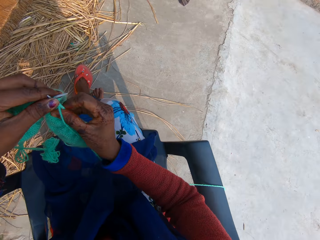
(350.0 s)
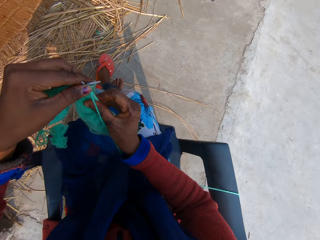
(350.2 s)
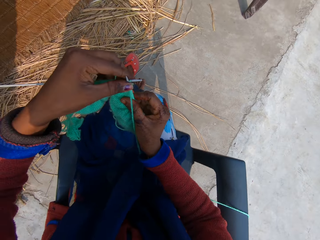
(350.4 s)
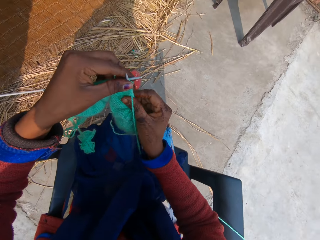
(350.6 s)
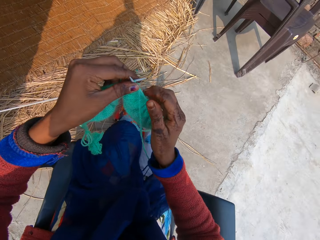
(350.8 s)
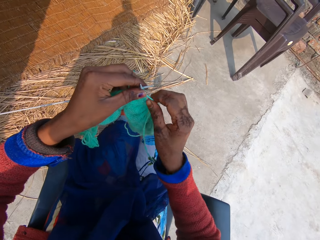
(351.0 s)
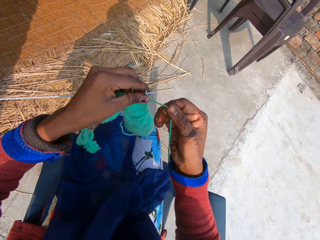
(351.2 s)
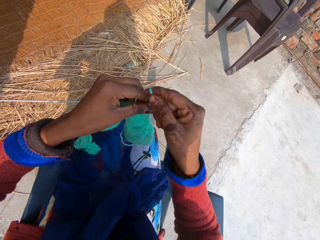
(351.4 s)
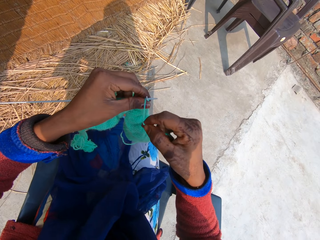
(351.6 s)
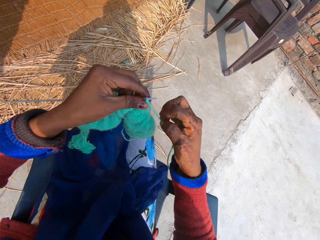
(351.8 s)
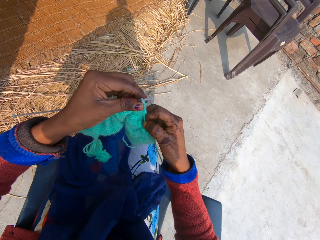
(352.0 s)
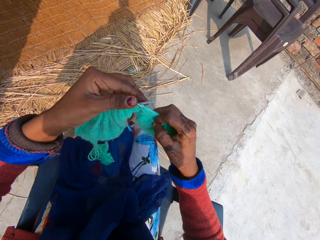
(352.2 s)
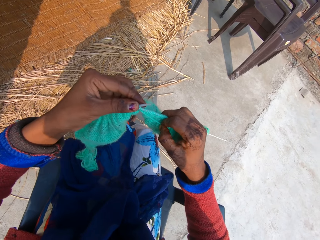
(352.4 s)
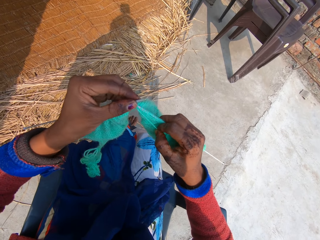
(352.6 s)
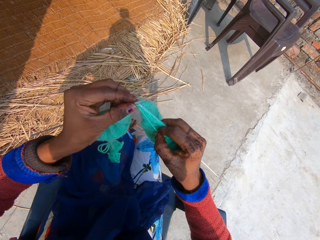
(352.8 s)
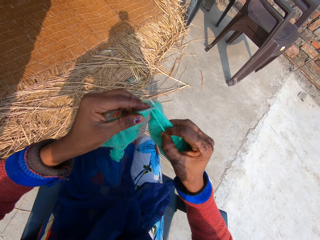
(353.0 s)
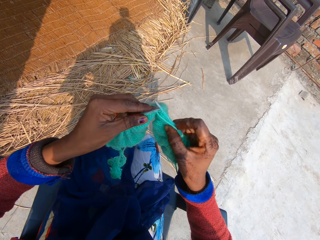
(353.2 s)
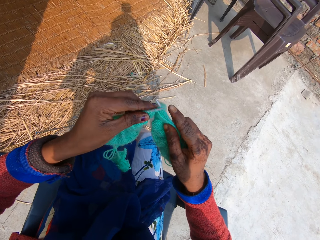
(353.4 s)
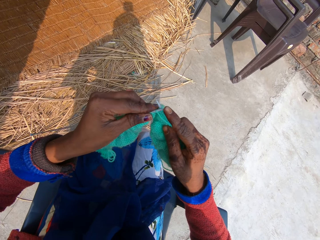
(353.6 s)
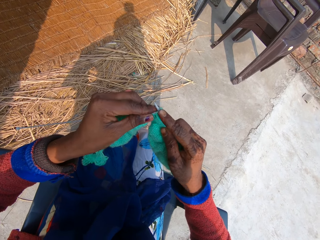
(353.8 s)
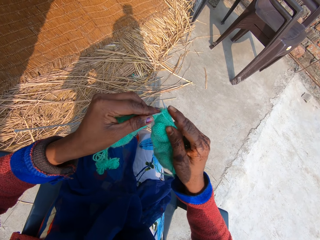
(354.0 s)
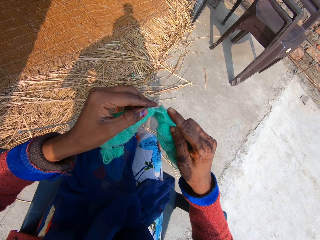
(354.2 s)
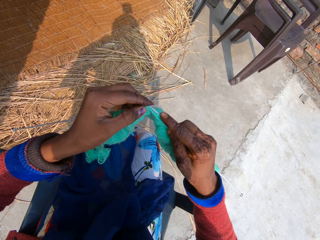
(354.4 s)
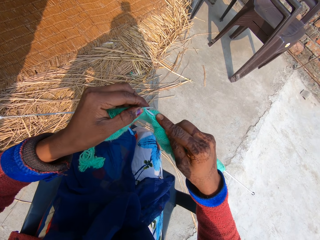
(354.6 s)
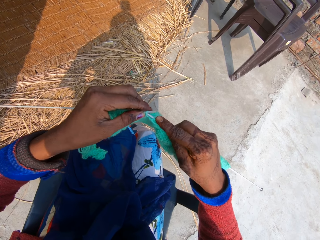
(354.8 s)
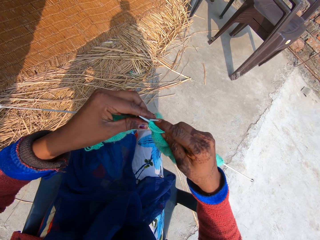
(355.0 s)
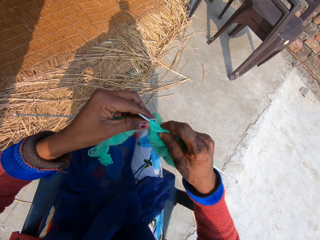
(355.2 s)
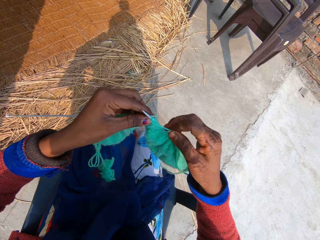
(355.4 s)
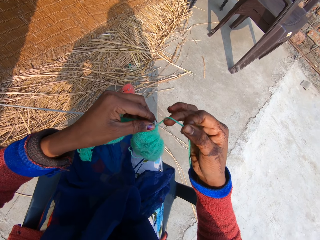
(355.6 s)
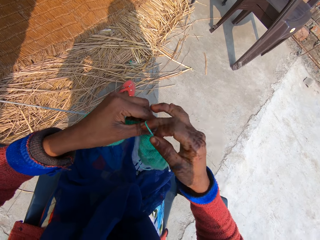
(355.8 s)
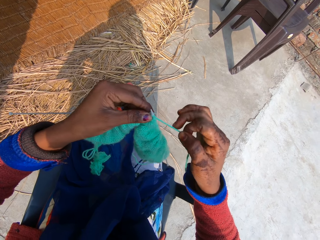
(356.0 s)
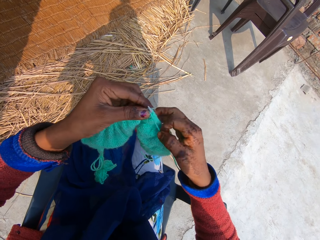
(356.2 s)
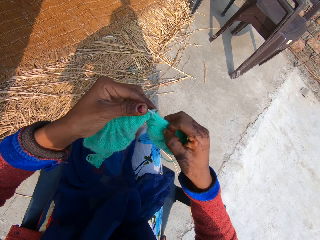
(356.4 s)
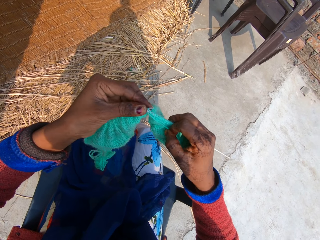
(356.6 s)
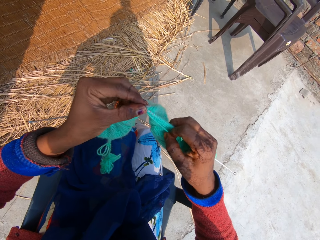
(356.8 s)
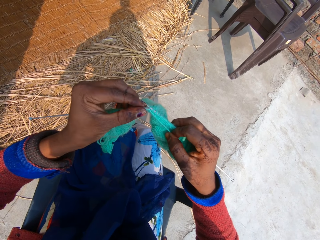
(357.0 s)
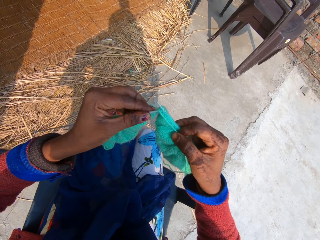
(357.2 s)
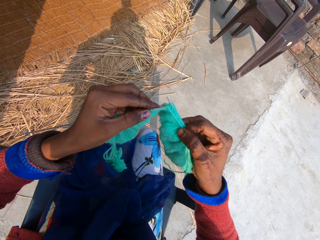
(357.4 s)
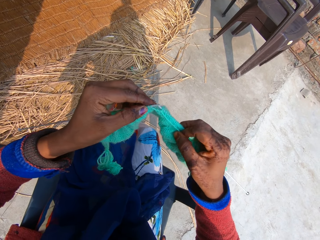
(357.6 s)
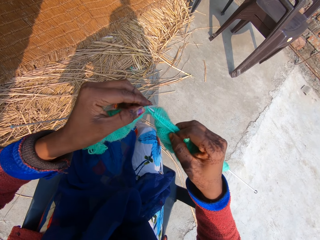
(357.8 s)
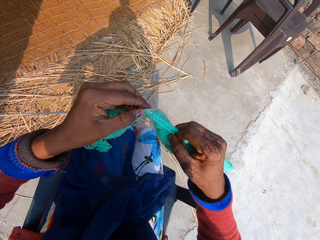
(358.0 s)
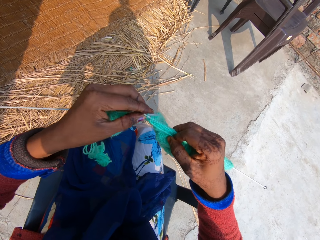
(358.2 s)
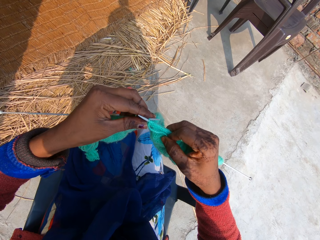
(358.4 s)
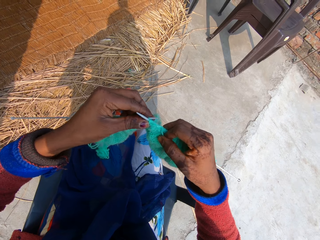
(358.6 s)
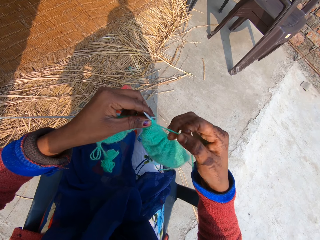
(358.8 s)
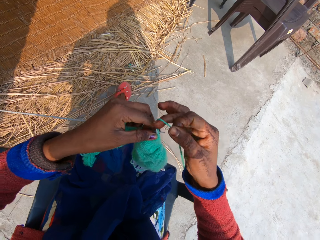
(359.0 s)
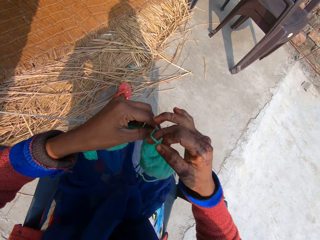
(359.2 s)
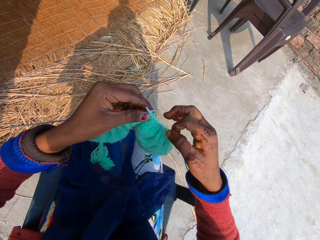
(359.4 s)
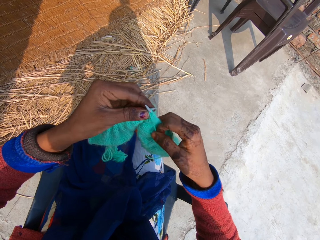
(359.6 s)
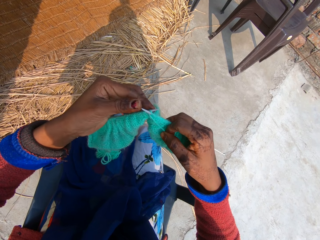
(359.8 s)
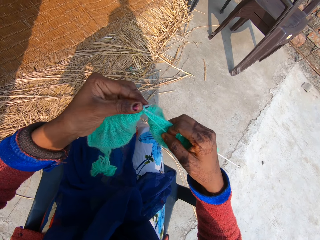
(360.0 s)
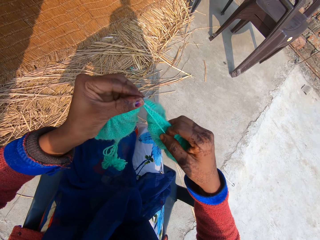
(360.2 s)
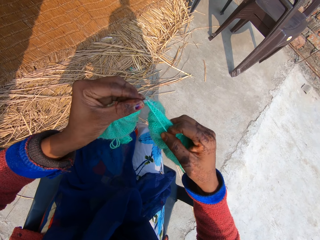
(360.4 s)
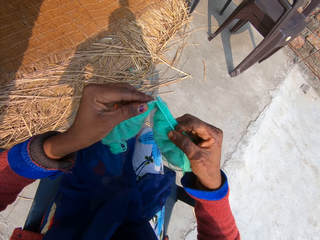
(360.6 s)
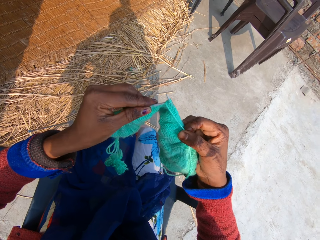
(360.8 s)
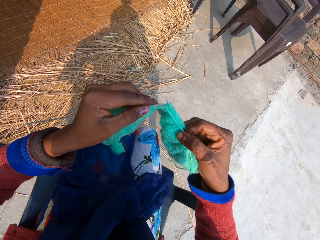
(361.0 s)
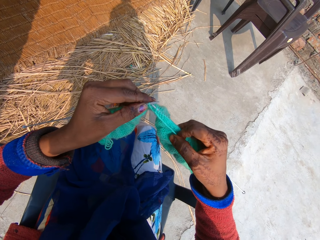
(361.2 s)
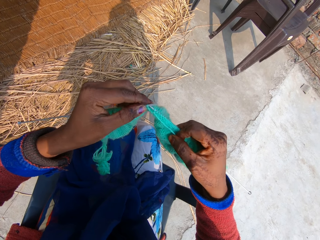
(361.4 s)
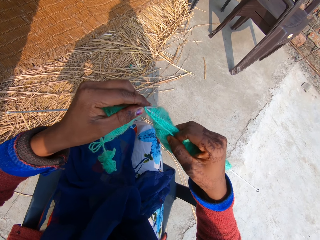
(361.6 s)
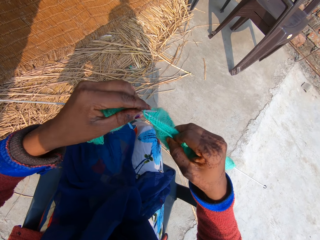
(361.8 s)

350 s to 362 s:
The camera wearer holds a fabric. They roll a knitting thread on the single point knitting needle. They hold the fabric. They hook the knitting thread with the single point knitting needle. They roll the knitting thread on the single point knitting needle. They knit the fabric. They hook the knitting thread with the single point knitting needle. They roll the knitting thread on the single point knitting needle. They knit the fabric.

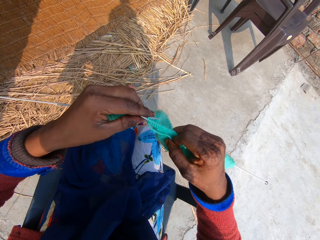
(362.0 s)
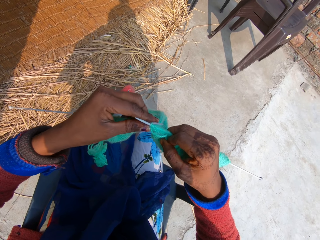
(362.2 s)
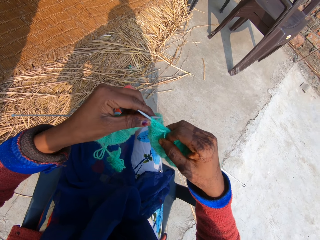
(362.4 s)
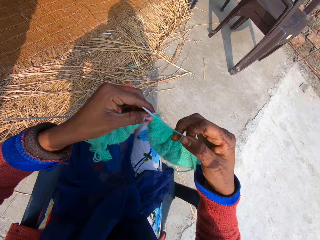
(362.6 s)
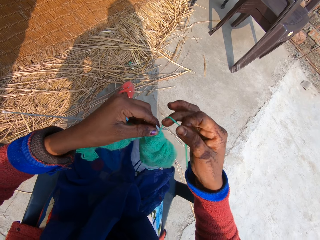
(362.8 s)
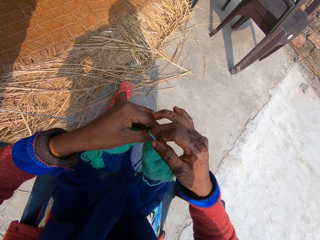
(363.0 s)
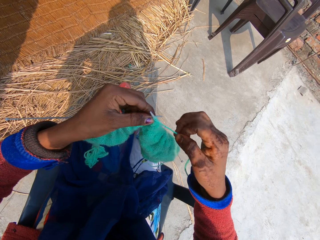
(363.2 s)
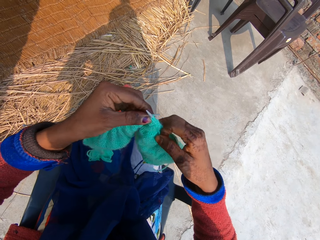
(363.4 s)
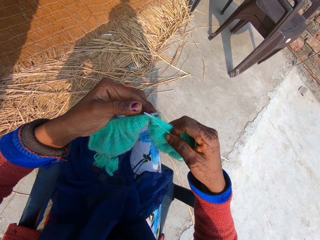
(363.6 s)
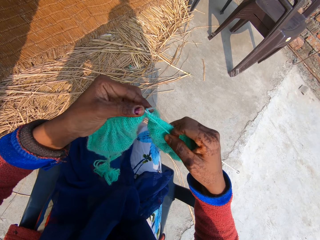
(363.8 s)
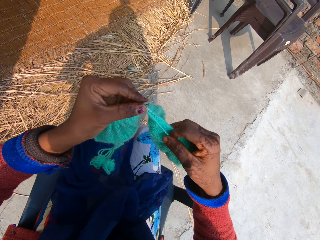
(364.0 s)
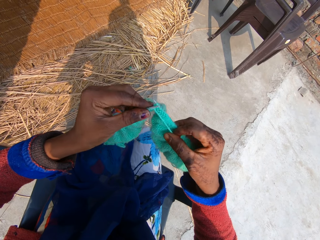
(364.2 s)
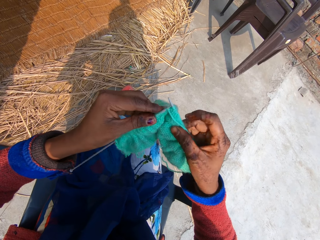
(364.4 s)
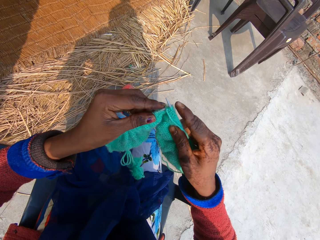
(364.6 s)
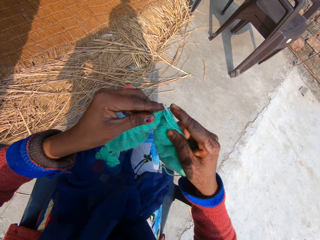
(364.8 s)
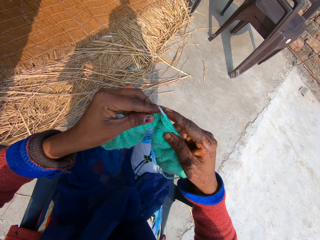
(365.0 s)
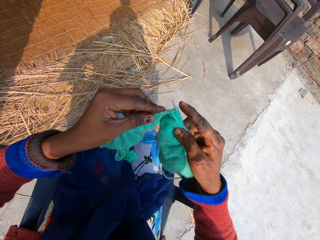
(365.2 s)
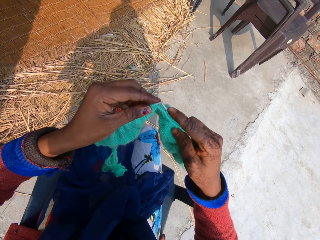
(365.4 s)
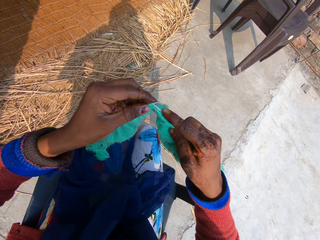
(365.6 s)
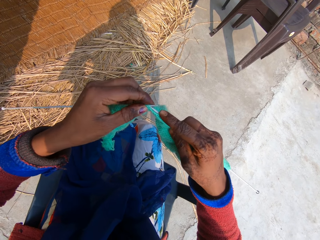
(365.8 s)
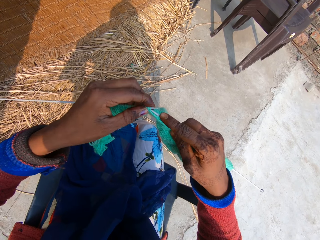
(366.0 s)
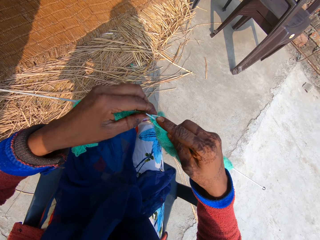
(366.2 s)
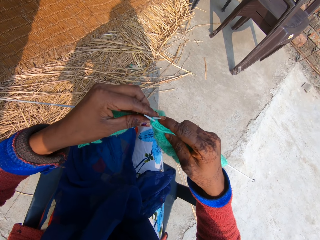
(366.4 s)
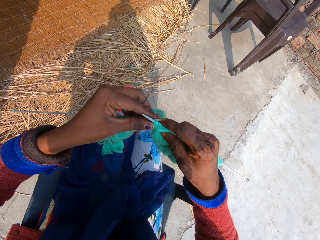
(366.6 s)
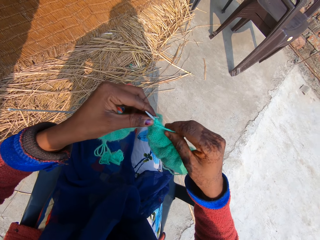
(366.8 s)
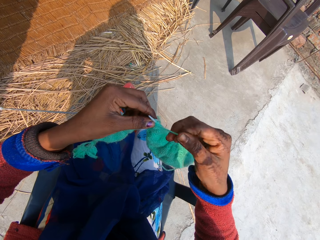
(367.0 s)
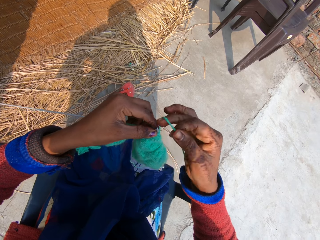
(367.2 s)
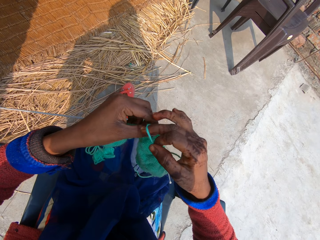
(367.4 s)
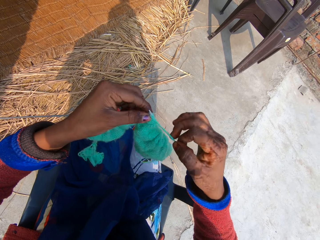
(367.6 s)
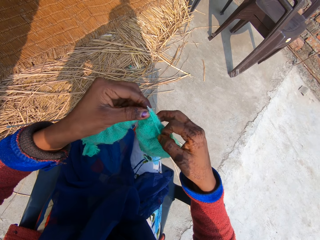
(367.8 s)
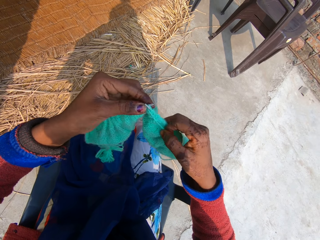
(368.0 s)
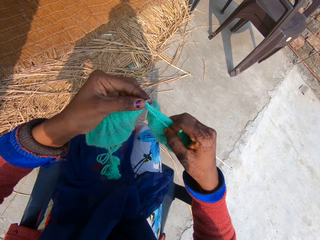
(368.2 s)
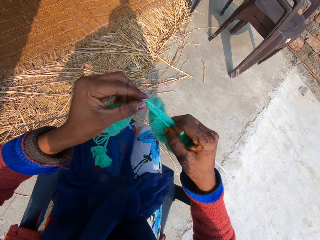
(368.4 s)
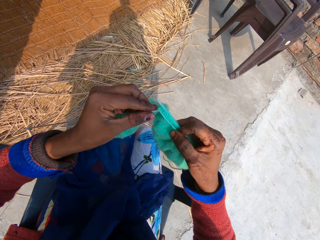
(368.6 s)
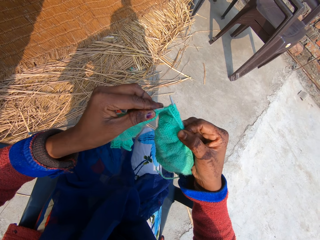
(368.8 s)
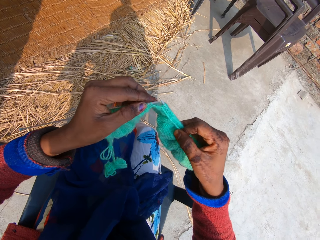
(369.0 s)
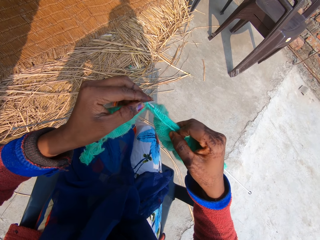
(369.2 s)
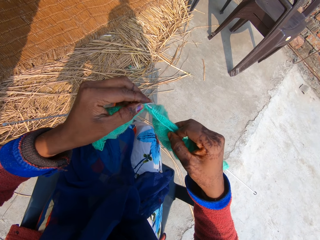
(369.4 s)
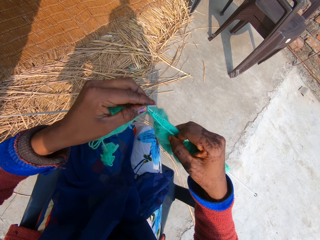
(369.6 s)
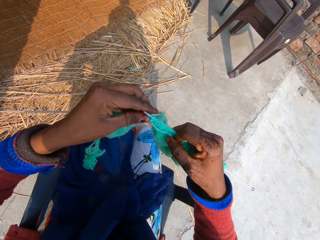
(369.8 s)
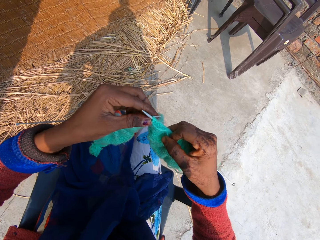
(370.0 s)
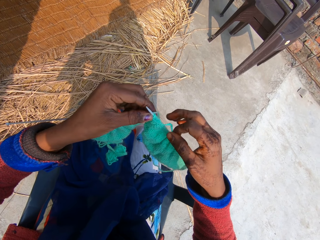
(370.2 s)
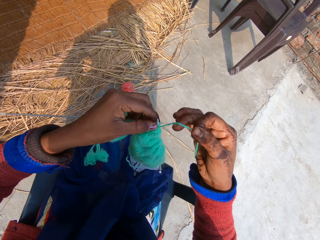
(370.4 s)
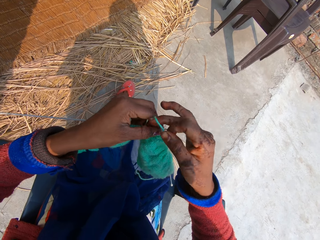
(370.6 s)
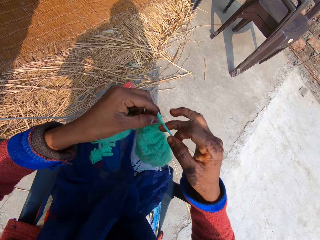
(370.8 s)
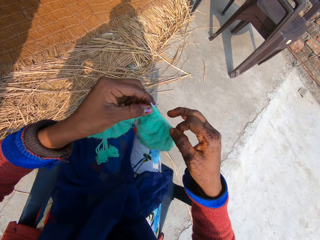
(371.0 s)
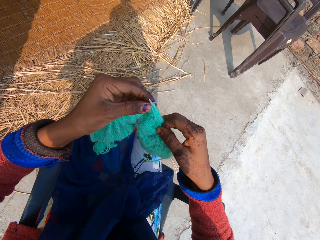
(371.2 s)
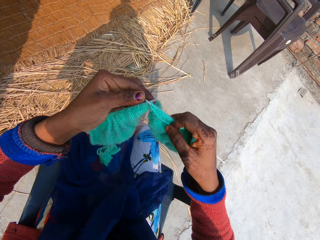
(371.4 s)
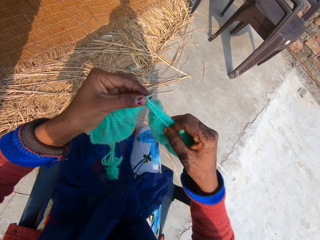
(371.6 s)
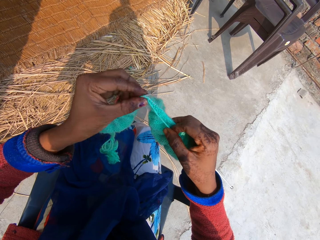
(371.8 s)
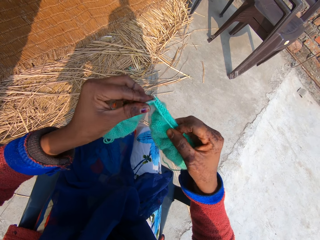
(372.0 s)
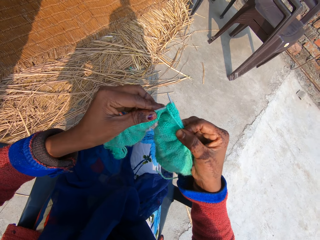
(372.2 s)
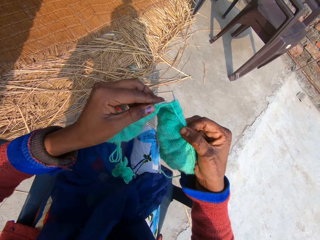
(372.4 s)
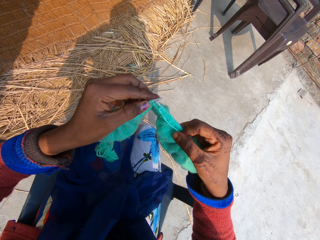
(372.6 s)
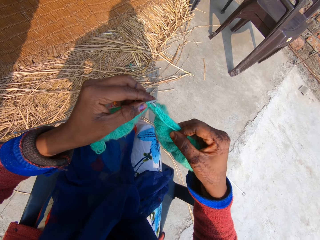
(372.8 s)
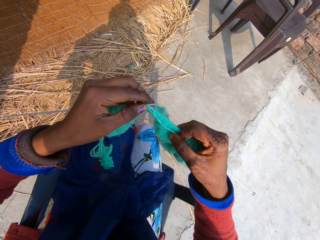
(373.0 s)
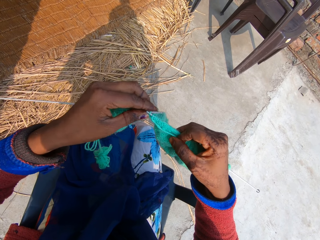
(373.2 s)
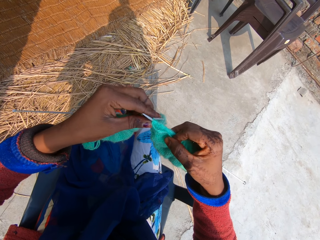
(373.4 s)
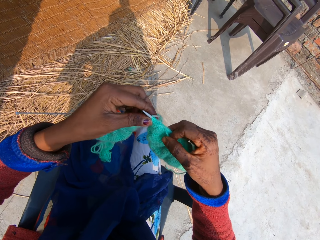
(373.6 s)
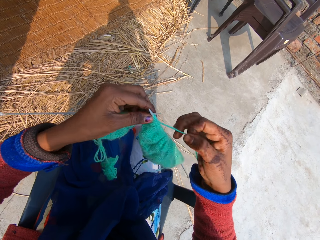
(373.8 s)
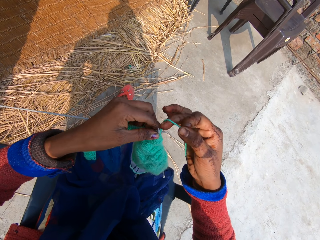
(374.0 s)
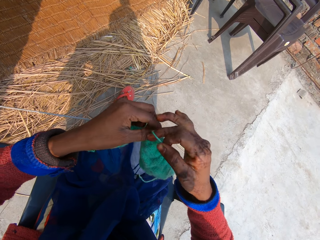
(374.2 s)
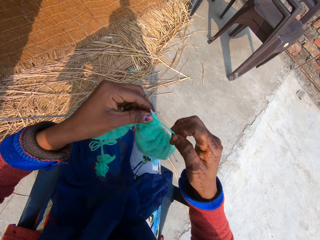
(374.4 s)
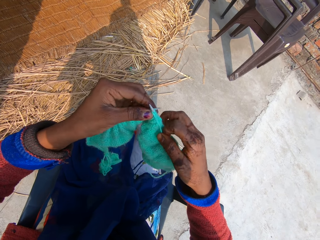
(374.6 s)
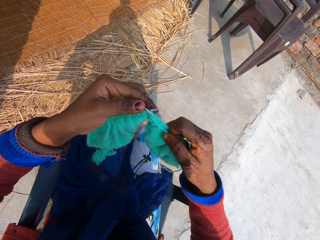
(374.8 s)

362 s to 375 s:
The camera wearer hooks a knitting thread with a single point knitting needle. They roll the knitting thread on the single point knitting needle. They knit a fabric. They hook the knitting thread with the single point knitting needle. They roll the knitting thread on the single point knitting needle. They knit the fabric. They hook the knitting thread with the single point knitting needle. They roll the knitting thread on the single point knitting needle. They knit the fabric. They hook the knitting thread with the single point knitting needle. They roll the knitting thread on the single point knitting needle.
